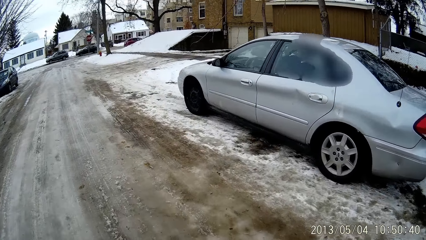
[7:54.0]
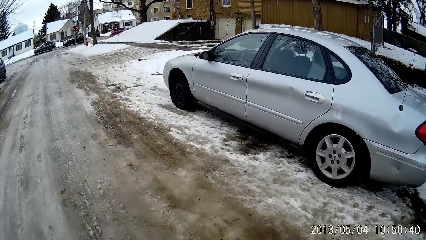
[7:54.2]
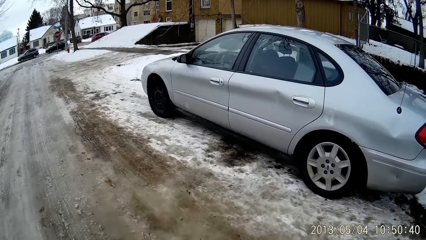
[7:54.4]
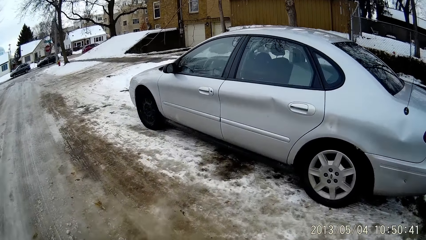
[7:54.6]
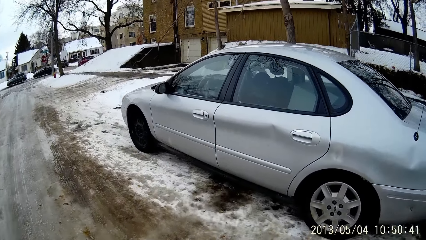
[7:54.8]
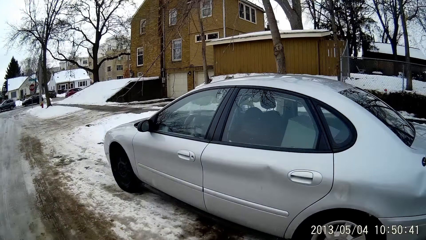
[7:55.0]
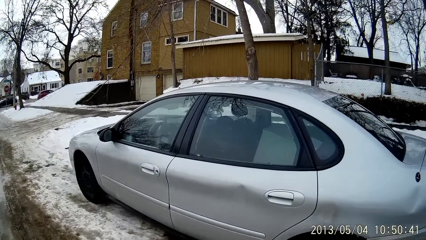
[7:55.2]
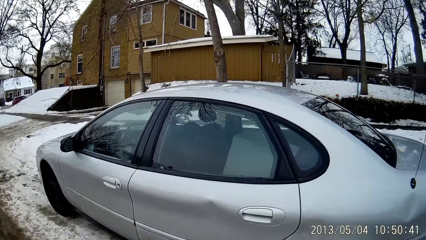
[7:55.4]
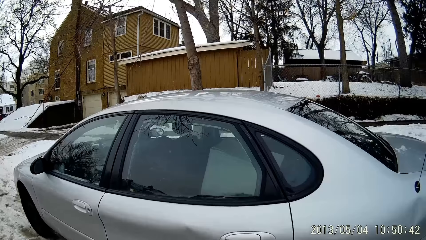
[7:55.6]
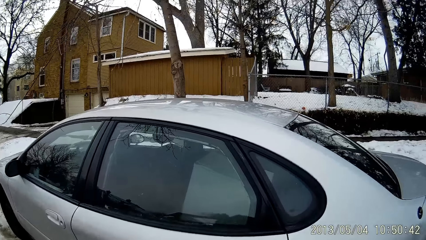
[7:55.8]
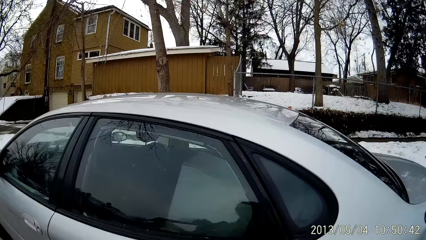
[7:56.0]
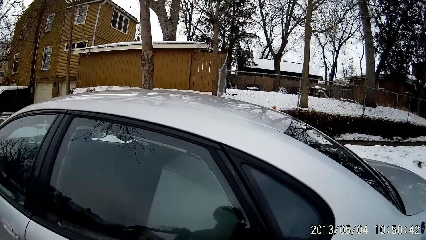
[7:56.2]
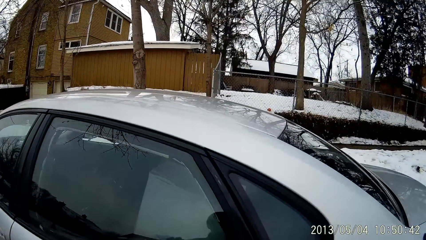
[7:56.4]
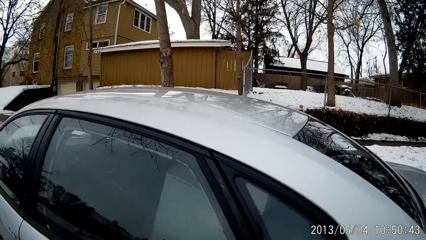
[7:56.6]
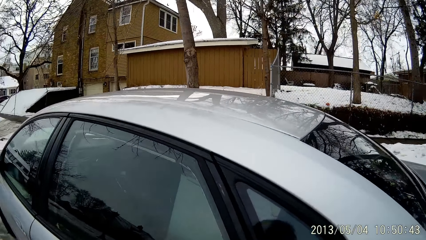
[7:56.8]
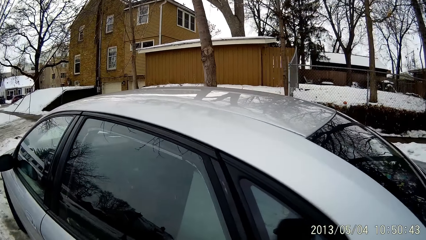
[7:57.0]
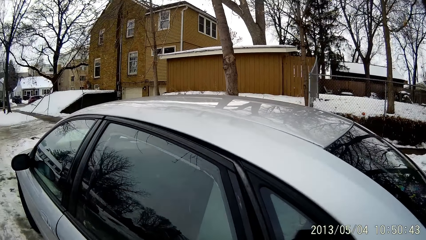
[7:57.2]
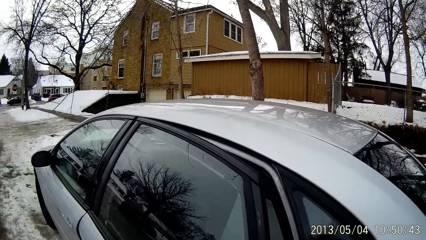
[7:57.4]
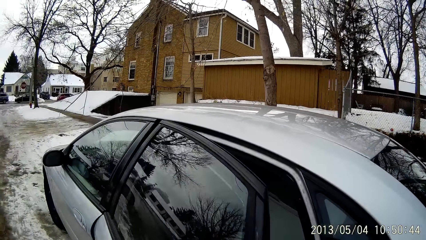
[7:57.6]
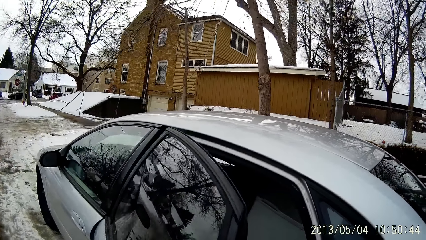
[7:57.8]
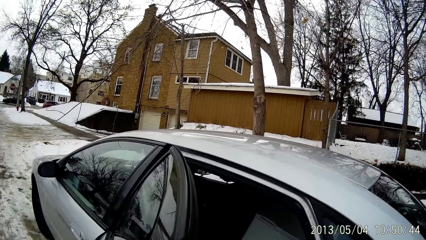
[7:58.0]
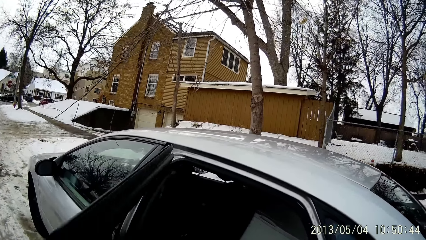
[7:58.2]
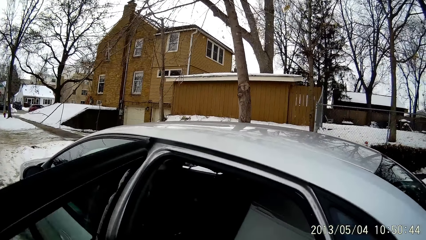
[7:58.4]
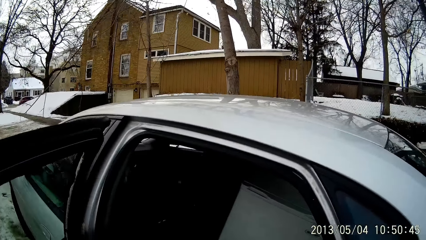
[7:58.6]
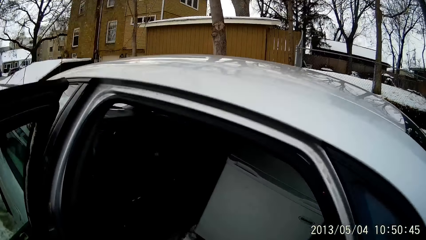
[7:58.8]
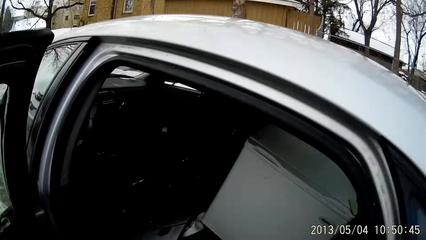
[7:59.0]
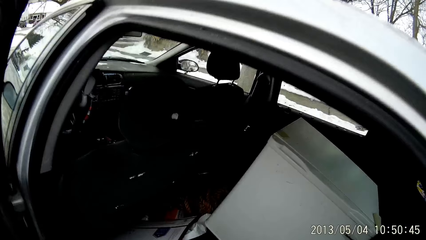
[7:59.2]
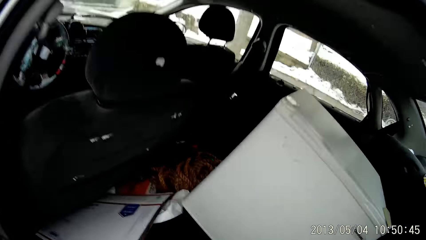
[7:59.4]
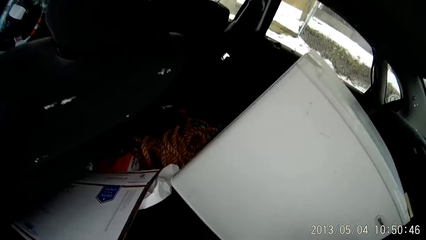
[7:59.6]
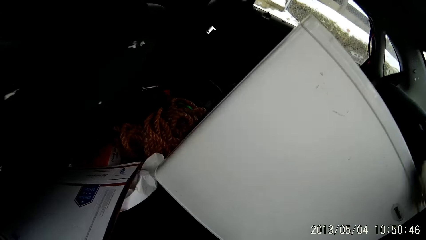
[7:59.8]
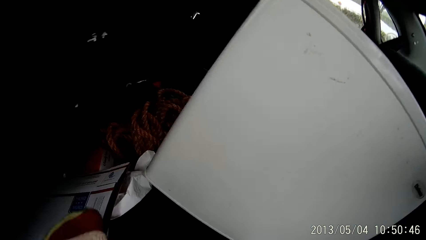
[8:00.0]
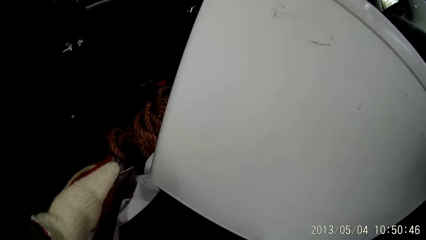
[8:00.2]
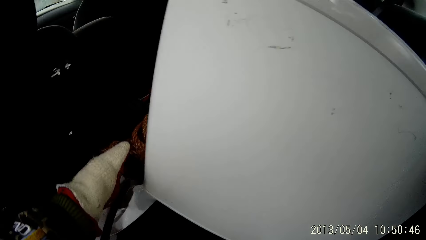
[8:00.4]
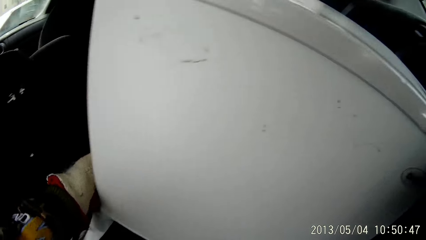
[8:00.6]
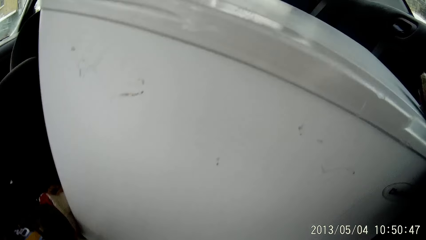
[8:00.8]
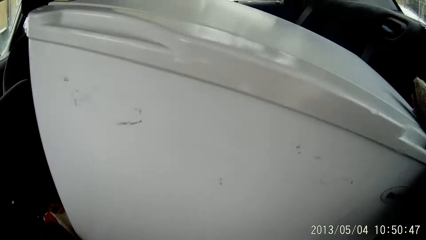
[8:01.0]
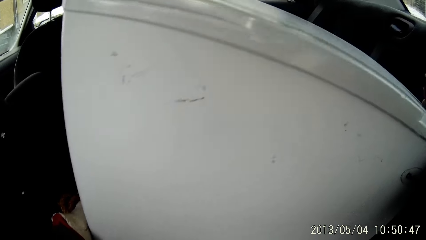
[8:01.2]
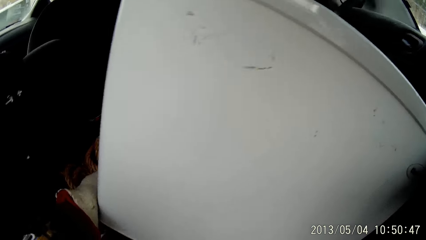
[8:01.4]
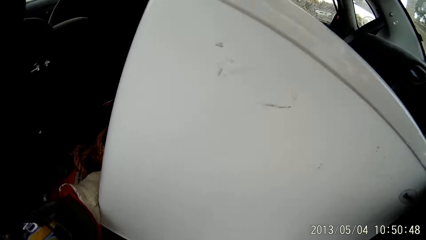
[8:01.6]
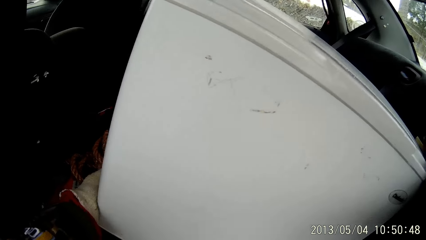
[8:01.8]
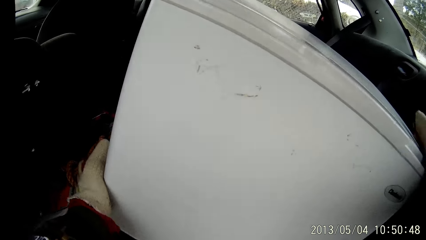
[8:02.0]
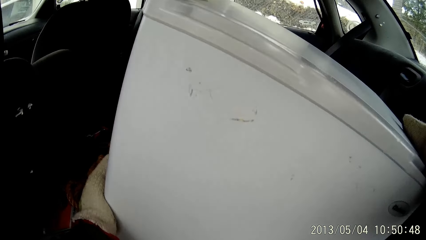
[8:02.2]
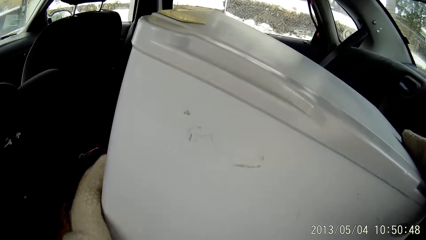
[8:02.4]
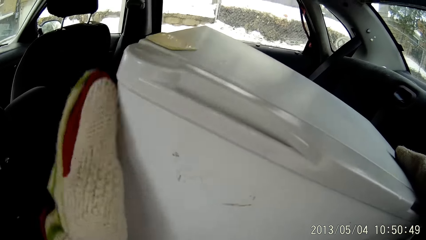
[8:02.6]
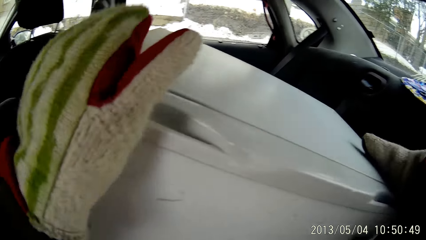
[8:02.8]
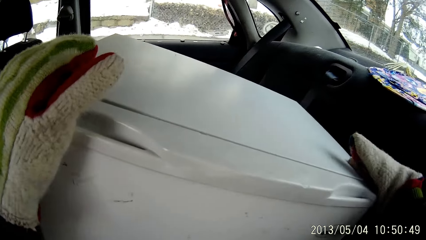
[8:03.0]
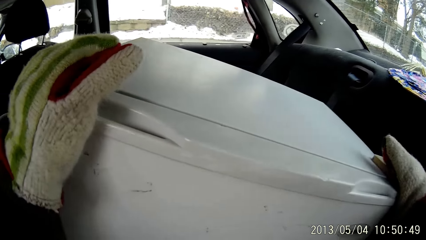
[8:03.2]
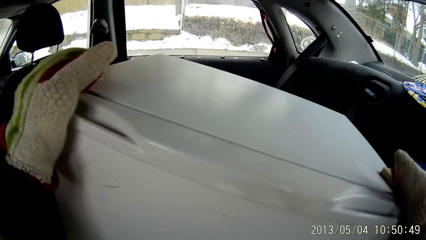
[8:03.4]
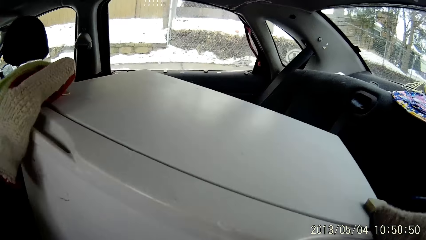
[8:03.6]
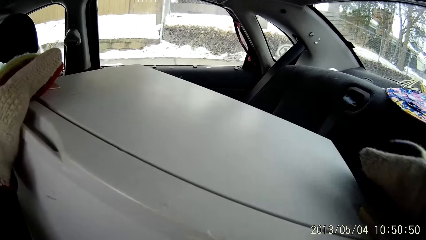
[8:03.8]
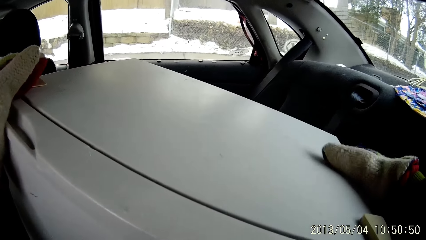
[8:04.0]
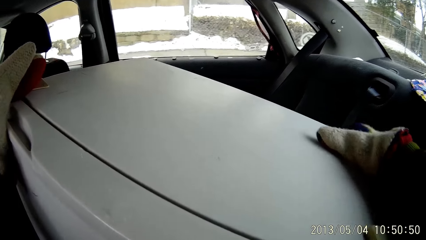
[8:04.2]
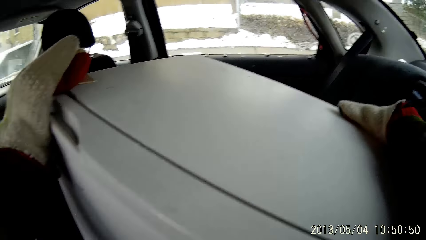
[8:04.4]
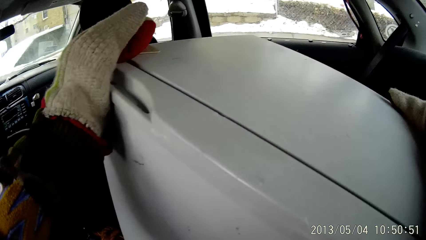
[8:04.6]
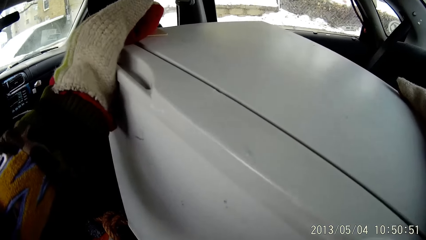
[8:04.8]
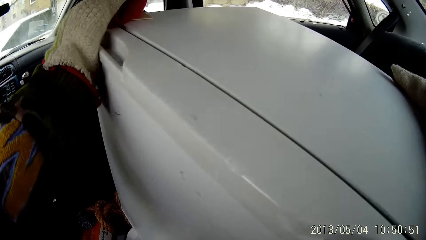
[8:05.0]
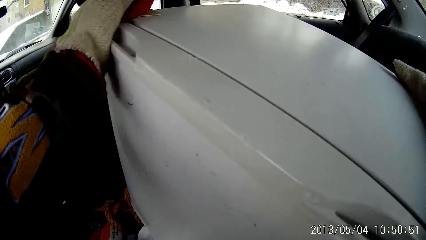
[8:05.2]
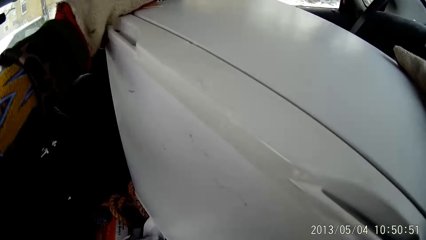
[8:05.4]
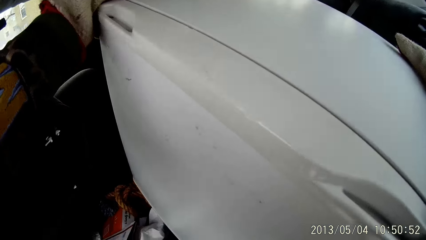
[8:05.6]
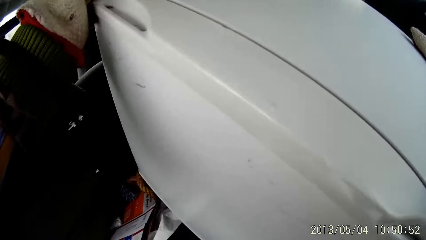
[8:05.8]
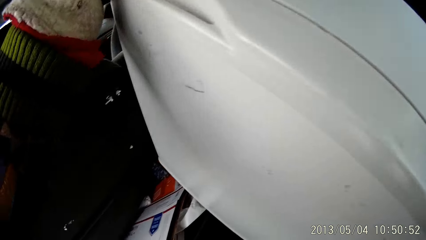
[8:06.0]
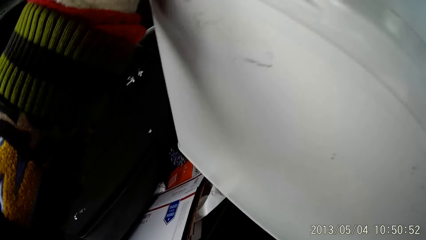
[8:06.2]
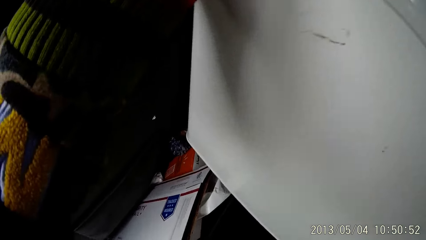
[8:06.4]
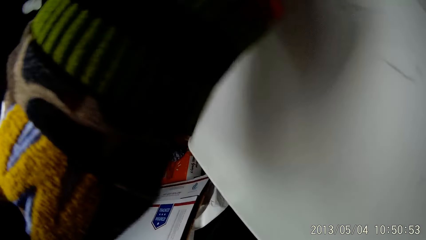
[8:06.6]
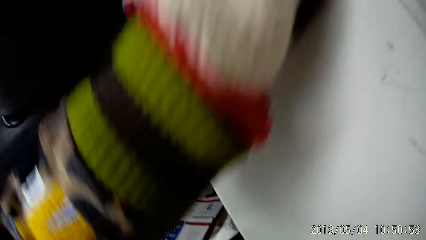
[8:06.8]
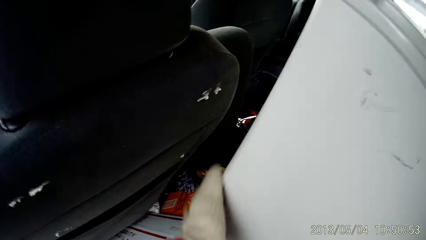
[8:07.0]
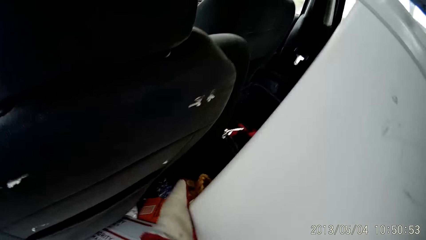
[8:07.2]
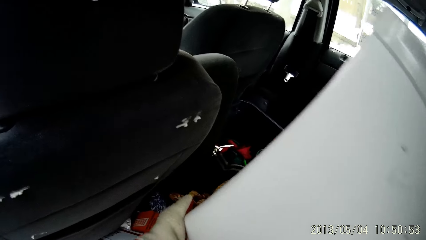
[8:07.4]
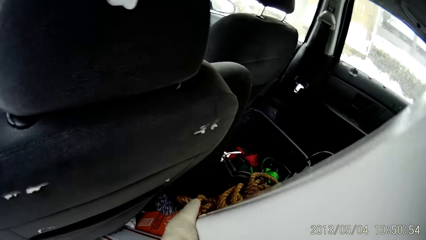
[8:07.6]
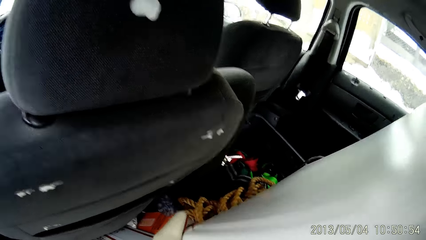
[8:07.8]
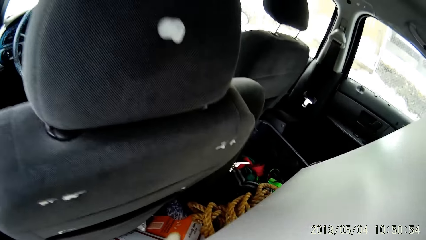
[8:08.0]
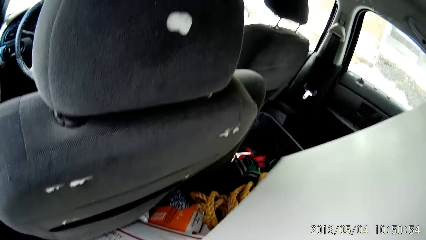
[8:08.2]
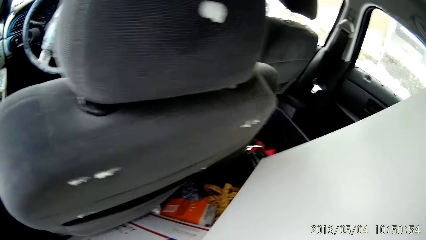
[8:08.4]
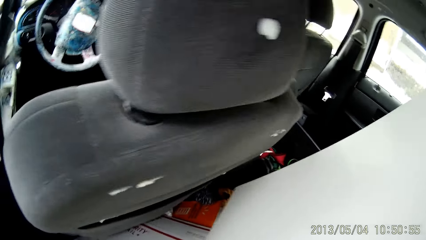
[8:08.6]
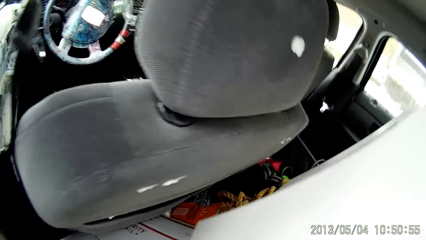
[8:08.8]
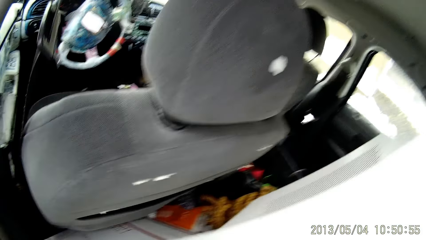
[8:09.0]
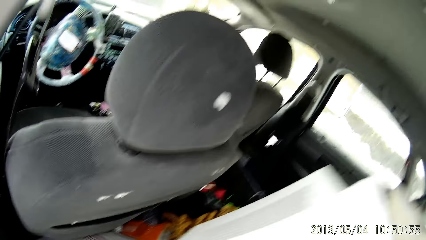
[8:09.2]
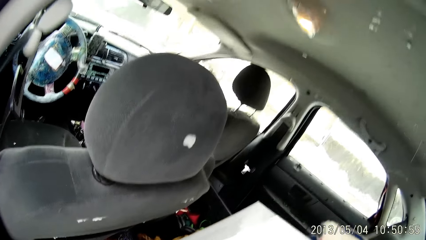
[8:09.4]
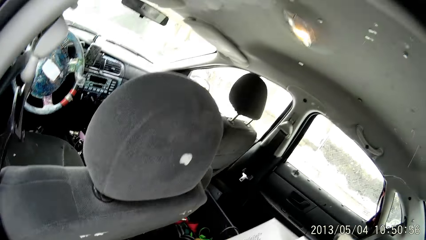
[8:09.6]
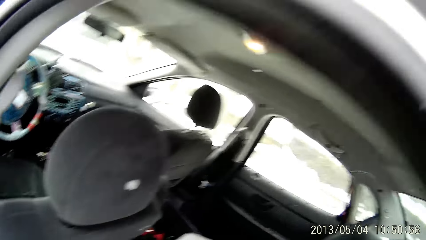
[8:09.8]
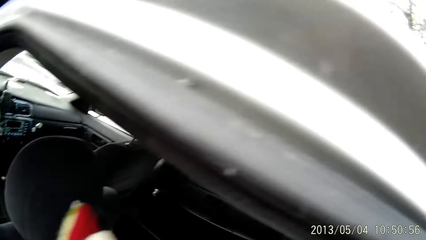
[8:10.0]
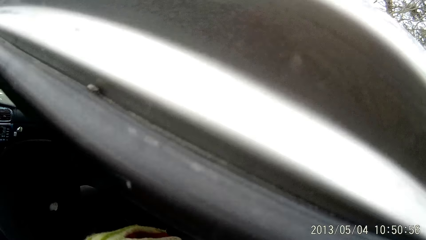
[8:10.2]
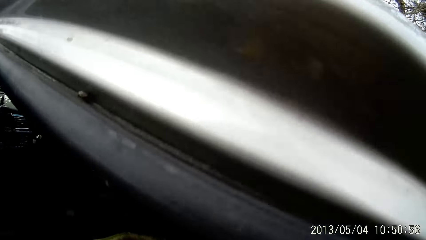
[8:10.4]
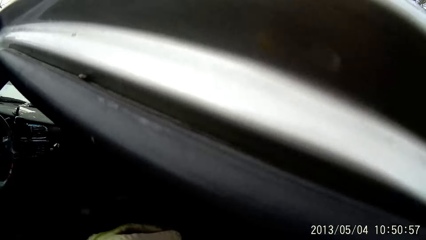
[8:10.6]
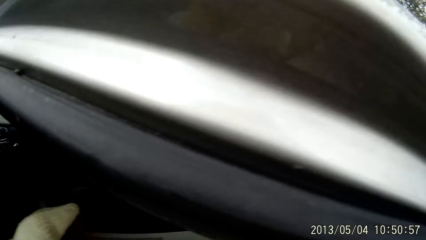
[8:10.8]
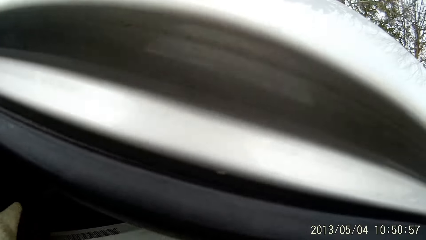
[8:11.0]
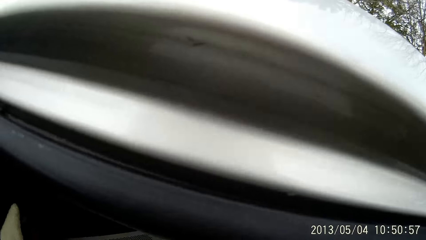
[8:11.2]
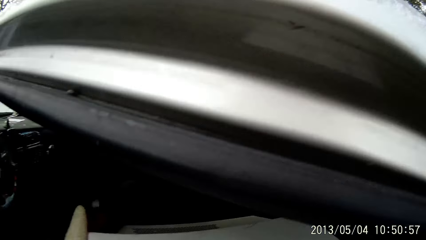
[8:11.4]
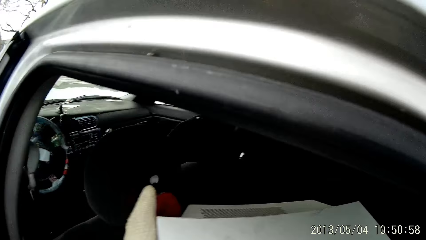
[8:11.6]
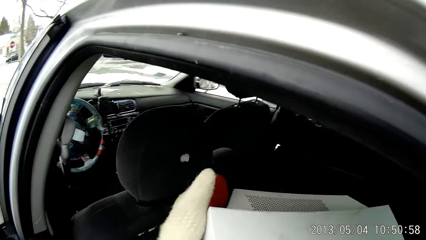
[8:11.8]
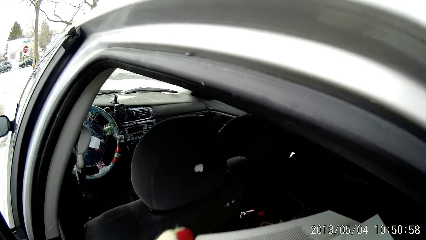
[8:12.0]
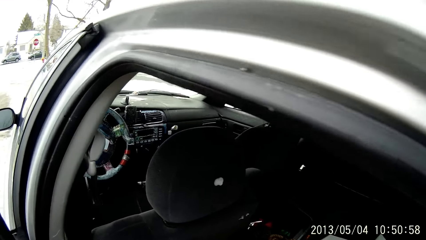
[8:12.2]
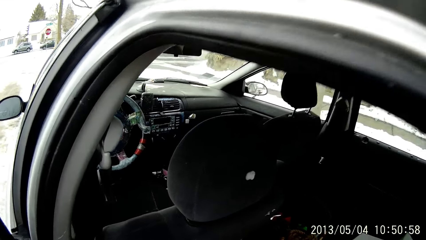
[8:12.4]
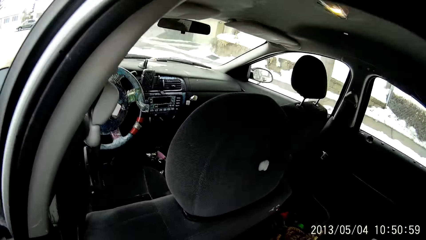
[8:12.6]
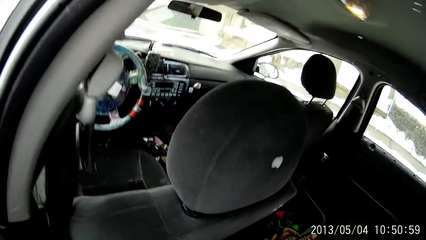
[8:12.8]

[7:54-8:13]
The camera wearer walks towards the car. He opens the car door with his left hand. He removes the container from the car. He moves a fridge in the car with both hands.
